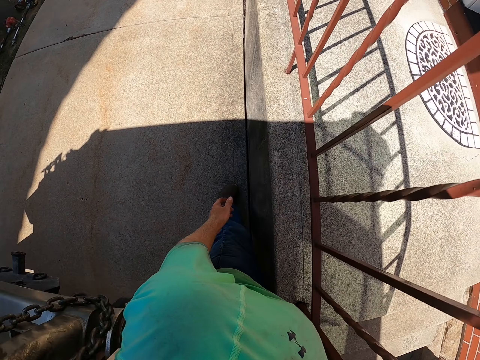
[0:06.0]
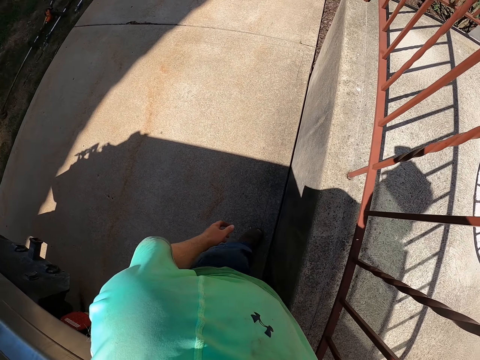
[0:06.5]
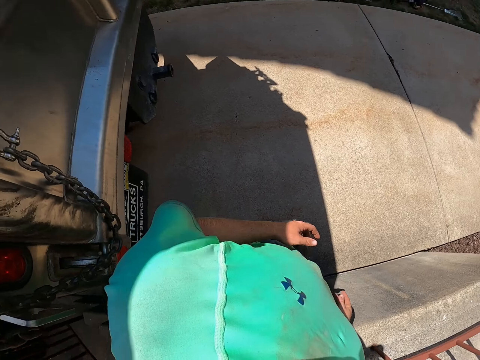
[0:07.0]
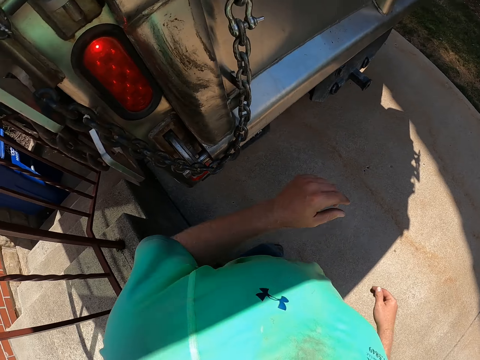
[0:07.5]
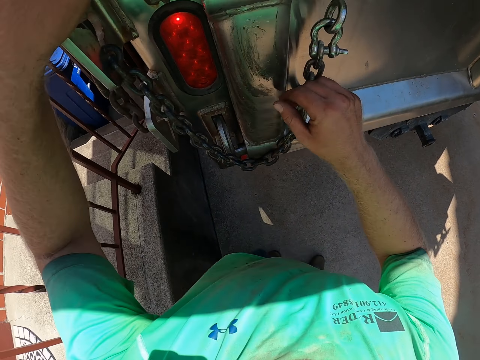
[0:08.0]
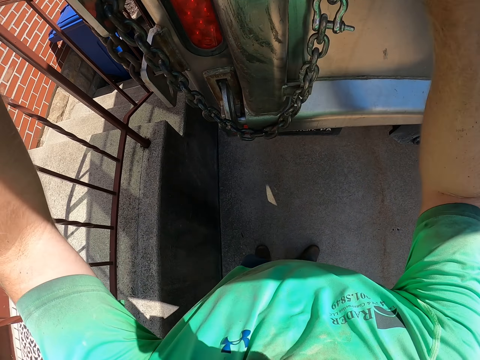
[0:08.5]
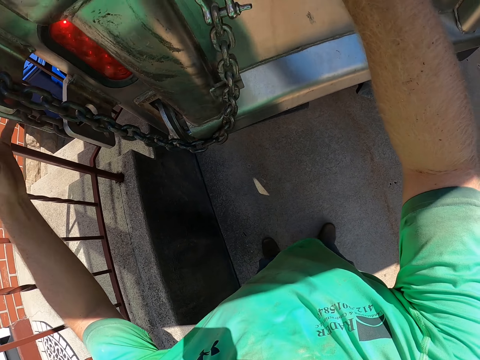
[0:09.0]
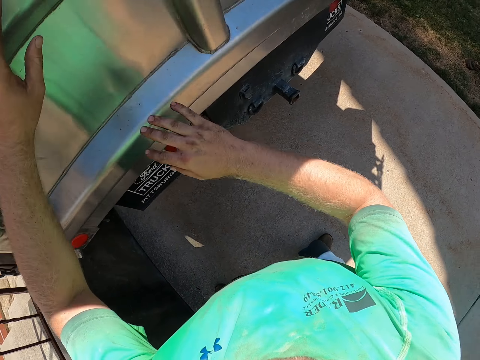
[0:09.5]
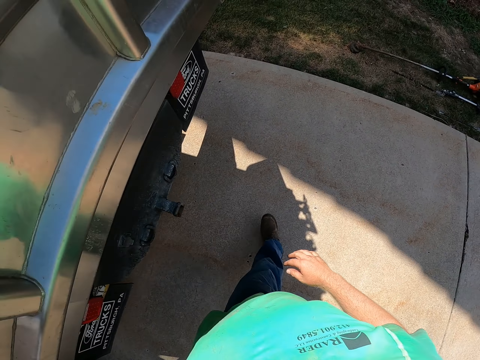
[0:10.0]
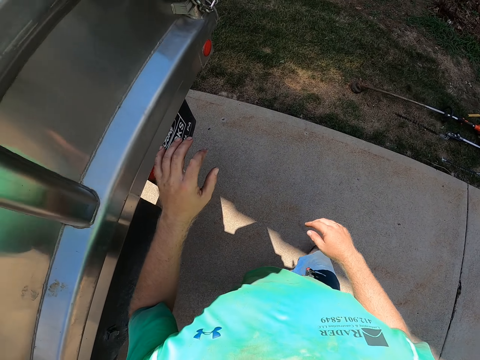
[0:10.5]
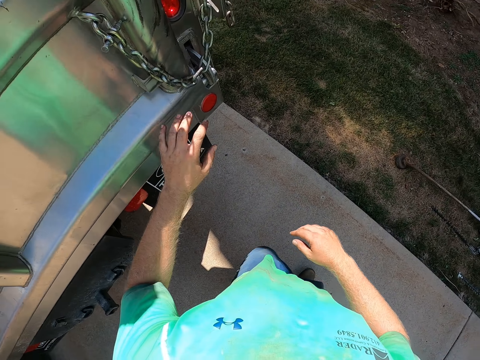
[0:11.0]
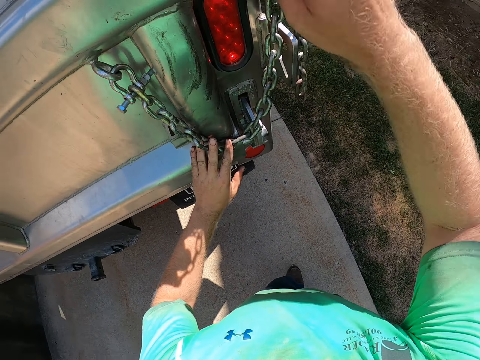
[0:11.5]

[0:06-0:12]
The camera wearer removes locks from the truck boot. He opens the truck with his hands. He removes the locks from the truck boot again.

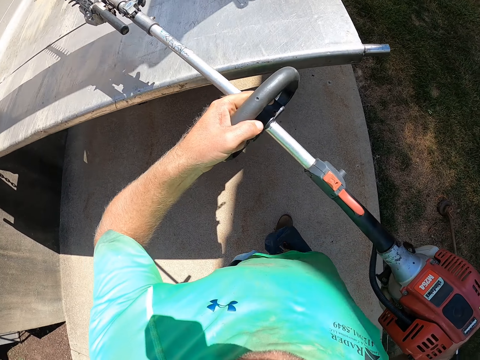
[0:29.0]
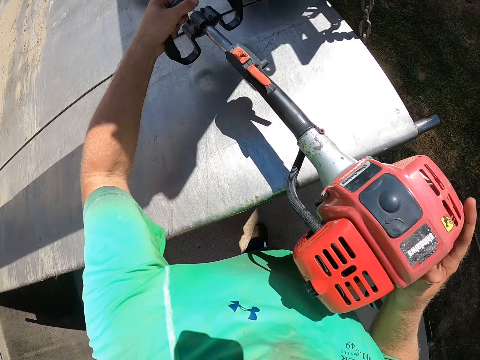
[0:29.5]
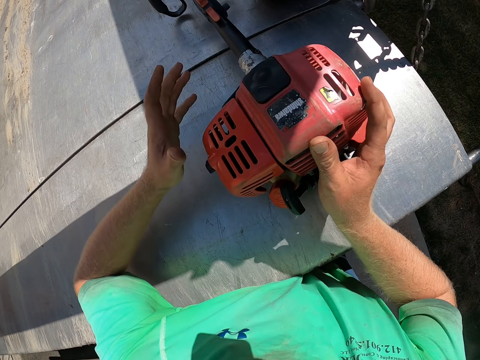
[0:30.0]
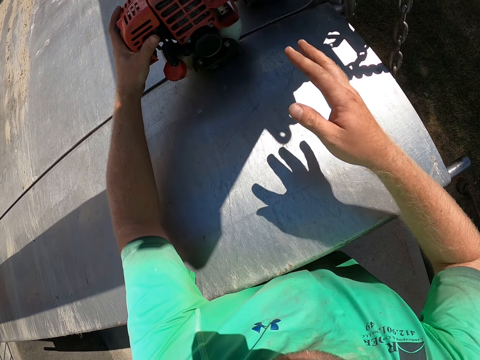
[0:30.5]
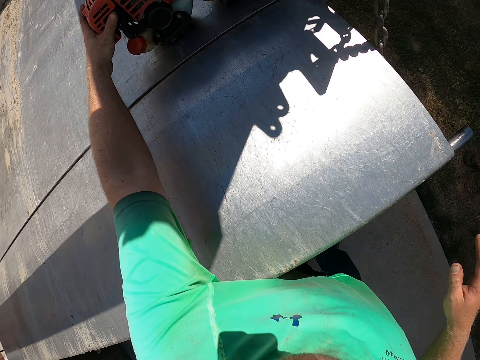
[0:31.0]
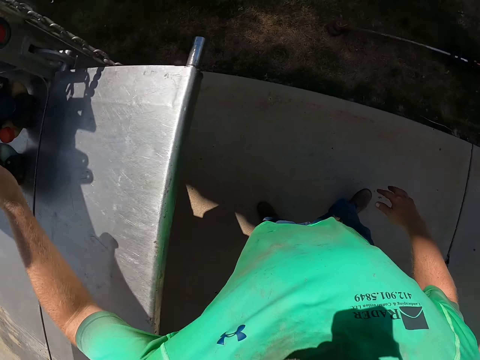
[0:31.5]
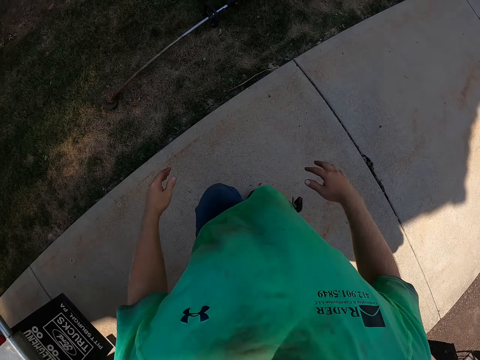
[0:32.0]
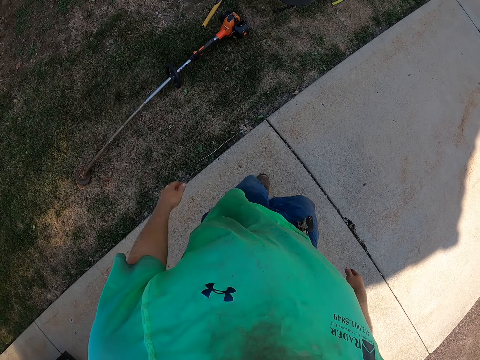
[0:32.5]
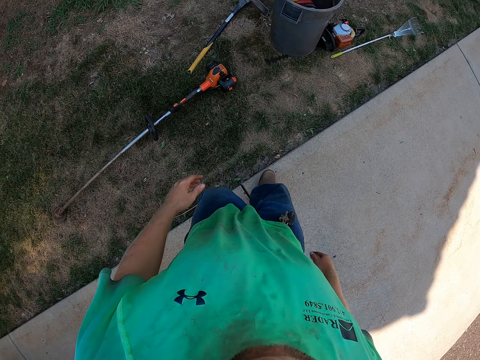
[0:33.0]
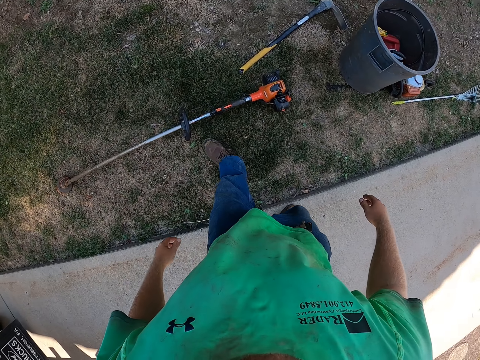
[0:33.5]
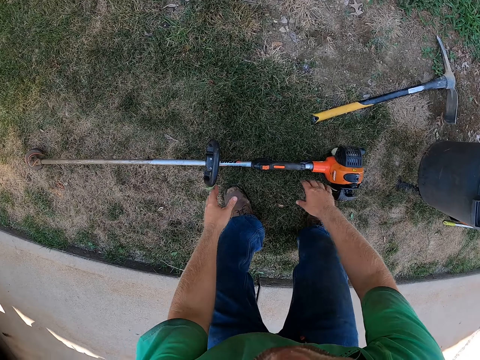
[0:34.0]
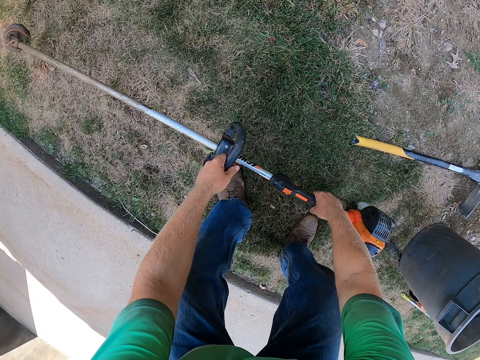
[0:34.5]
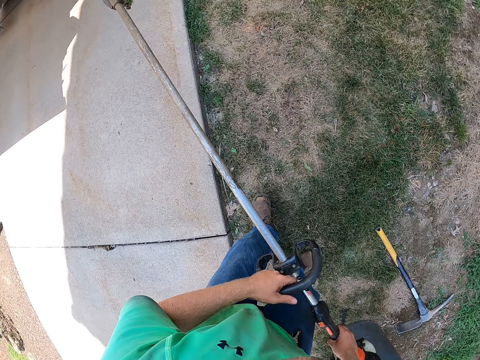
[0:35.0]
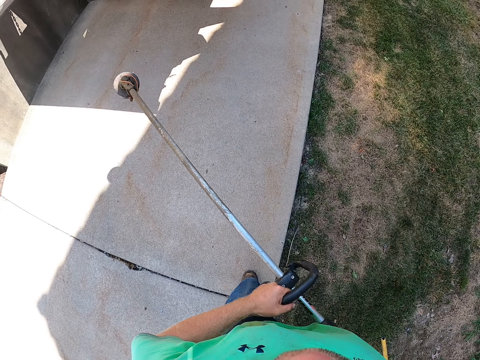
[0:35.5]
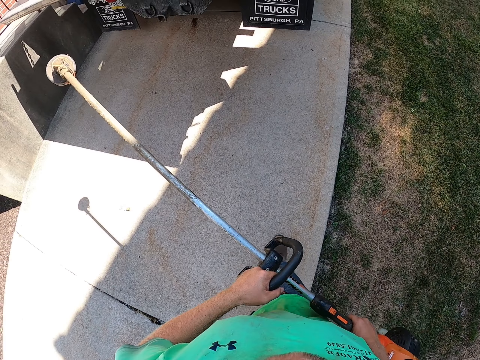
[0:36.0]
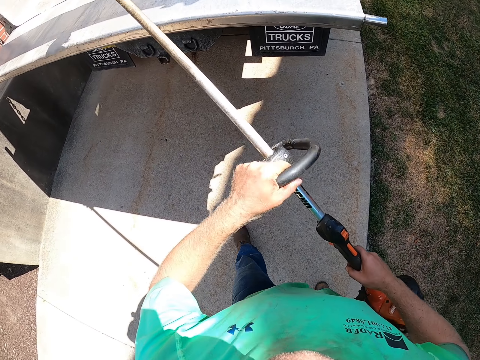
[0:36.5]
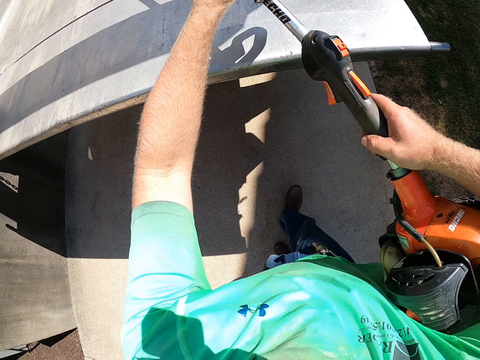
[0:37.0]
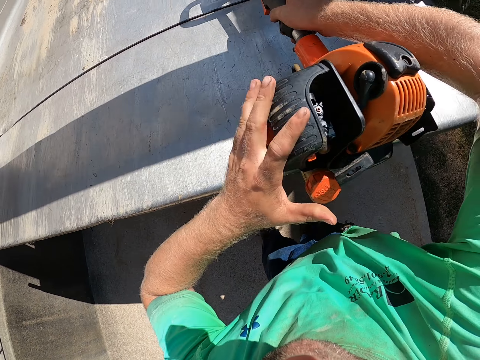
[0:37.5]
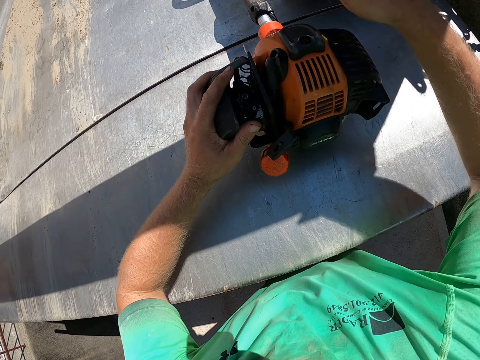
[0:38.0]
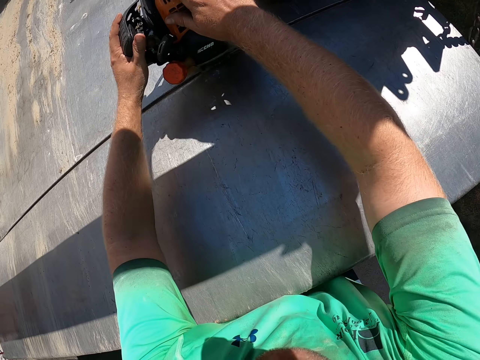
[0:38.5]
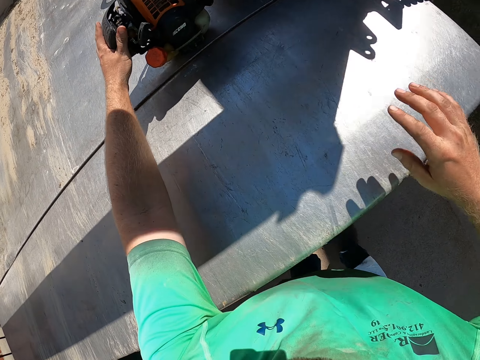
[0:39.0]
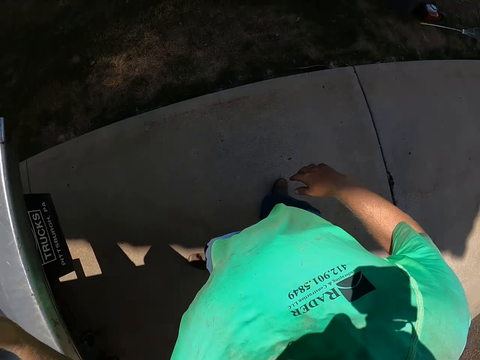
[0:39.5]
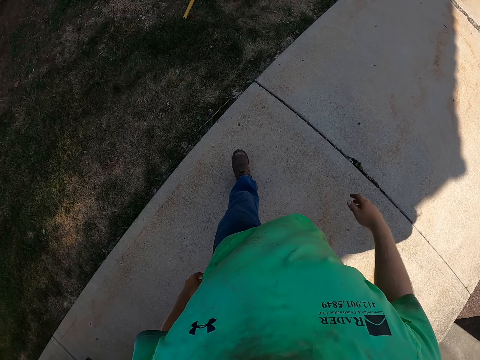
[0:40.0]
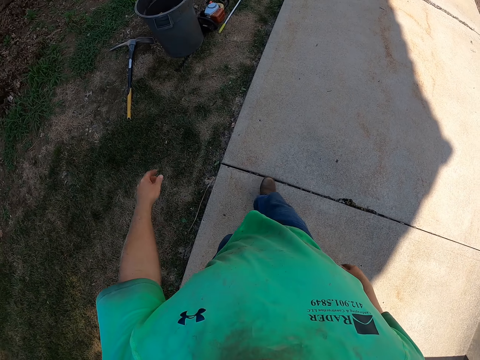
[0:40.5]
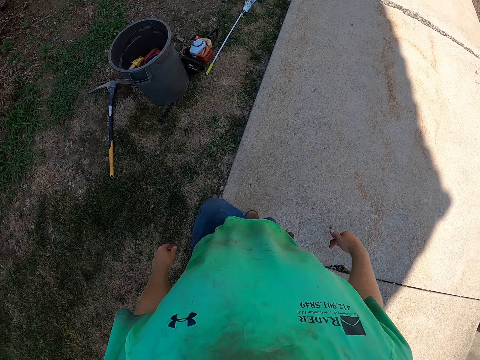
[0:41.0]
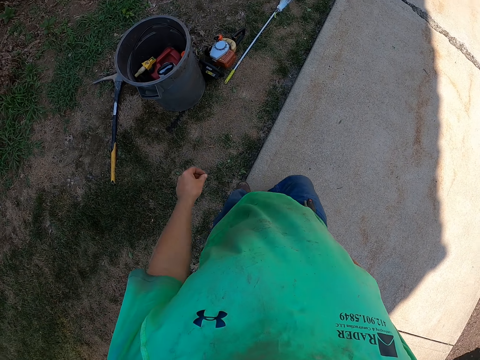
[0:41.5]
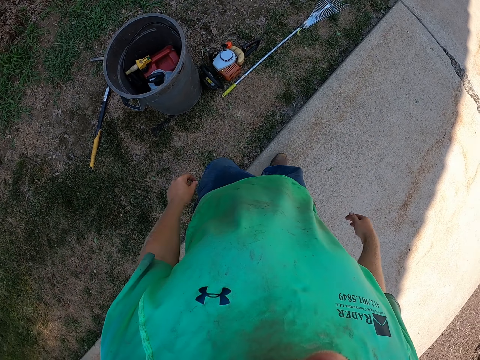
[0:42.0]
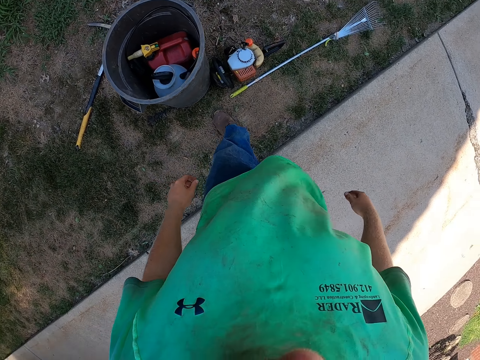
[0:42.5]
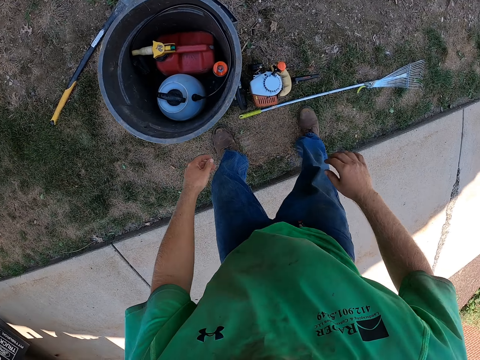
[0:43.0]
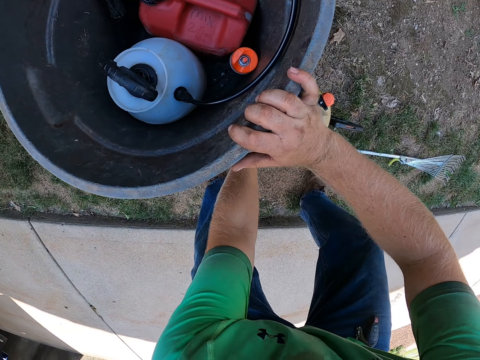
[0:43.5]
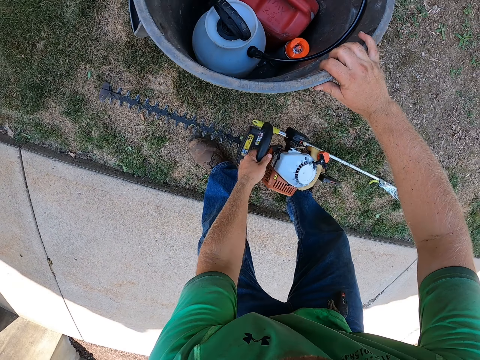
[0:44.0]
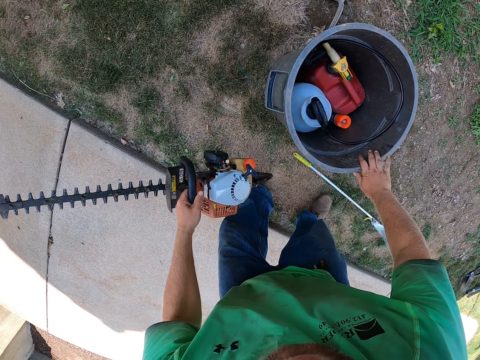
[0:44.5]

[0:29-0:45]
The camera wearer puts the hedge trimmer machine into the truck with his hands. He picks up a grass trimmer machine from the floor with his hands. He puts the grass trimmer machine into the truck with his hands. He lifts a plastic drum with his right hand. He touches a bucket. He picks the hedge trimmer from the floor with his left hand.

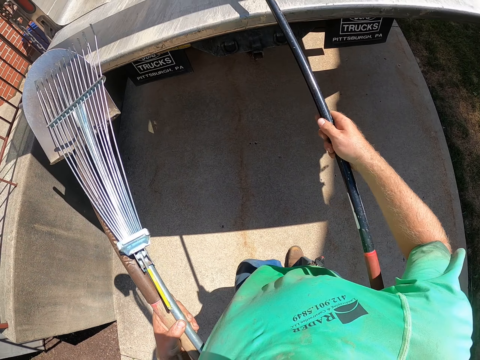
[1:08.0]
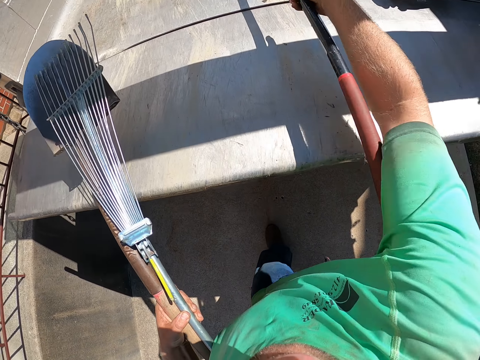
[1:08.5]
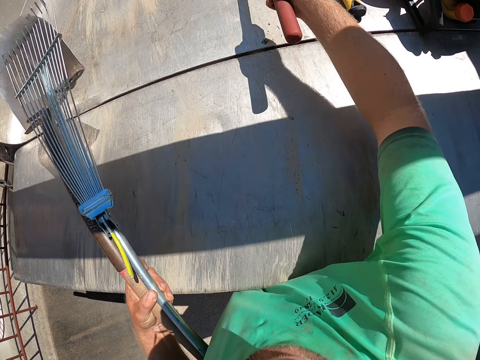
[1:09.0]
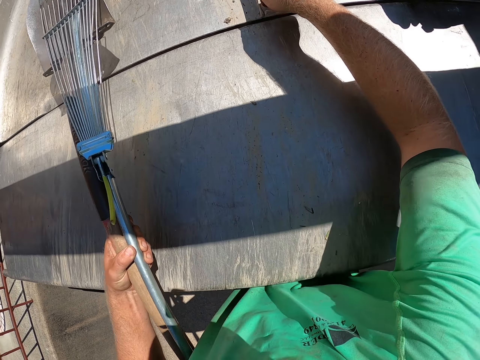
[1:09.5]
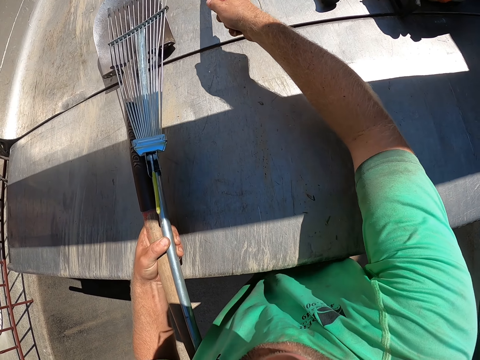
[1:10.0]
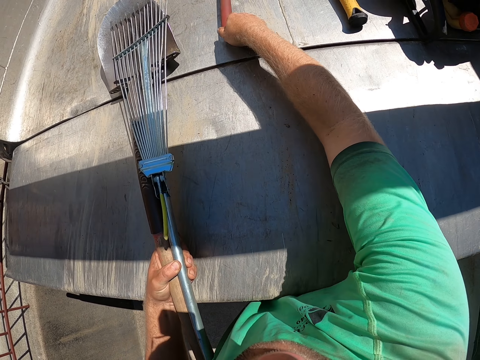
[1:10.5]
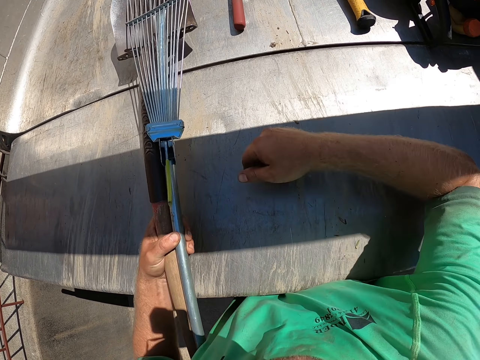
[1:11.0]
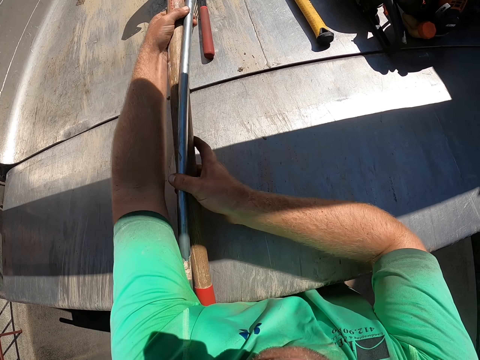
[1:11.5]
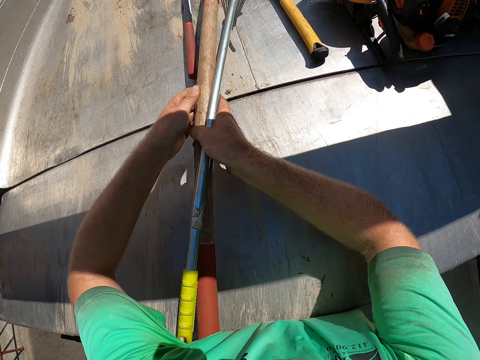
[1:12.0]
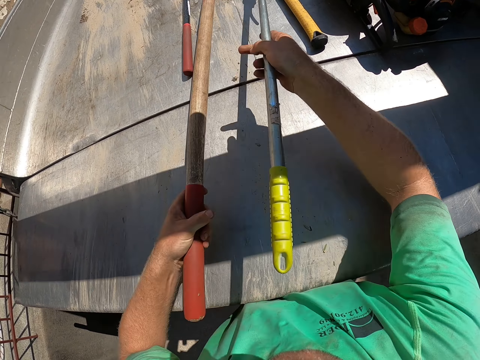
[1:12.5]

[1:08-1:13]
The camera wearer puts a leaf rake into the truck with his right hand. He puts the shovel and the rake into the truck with his hands.
